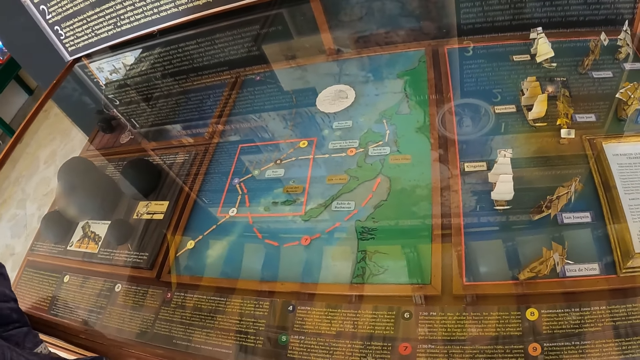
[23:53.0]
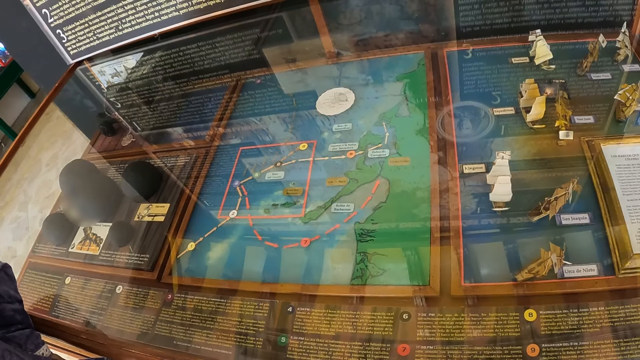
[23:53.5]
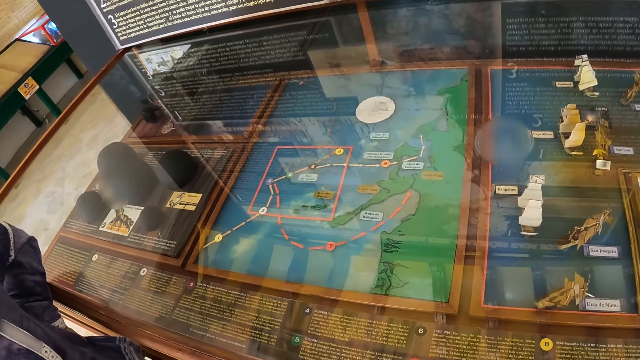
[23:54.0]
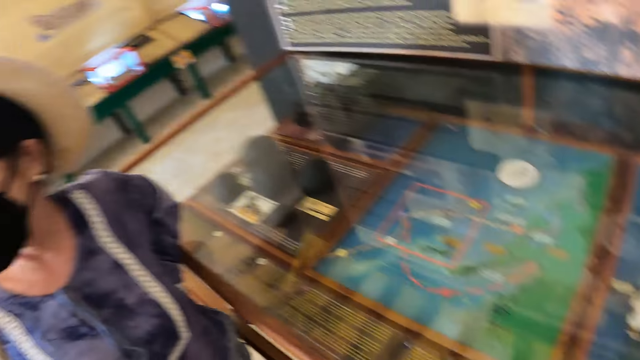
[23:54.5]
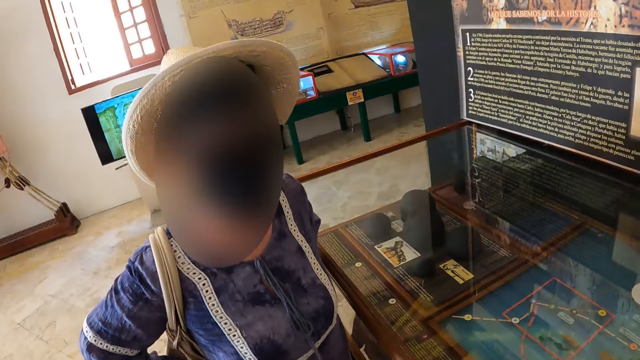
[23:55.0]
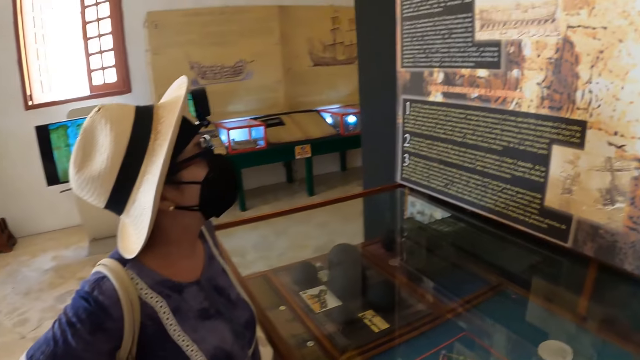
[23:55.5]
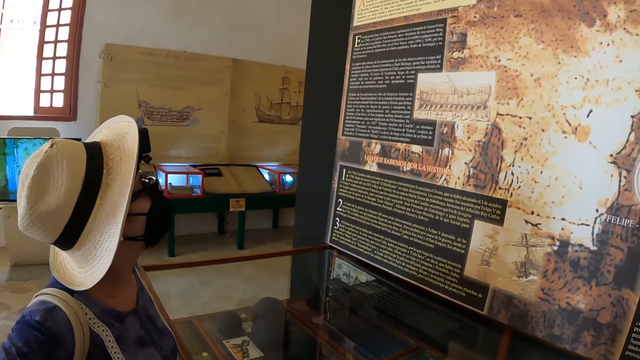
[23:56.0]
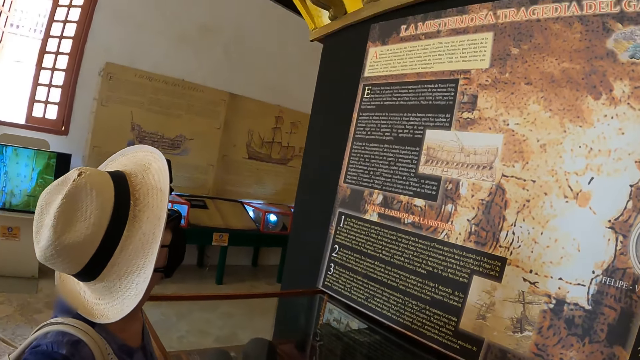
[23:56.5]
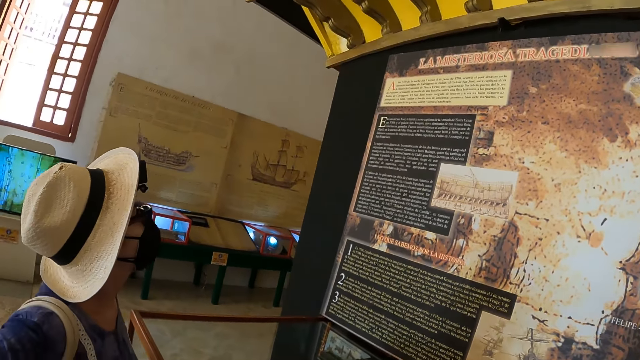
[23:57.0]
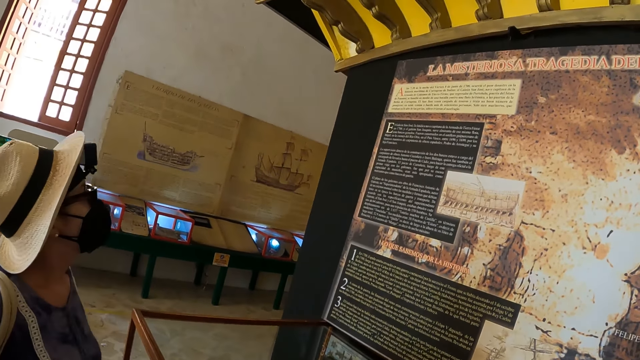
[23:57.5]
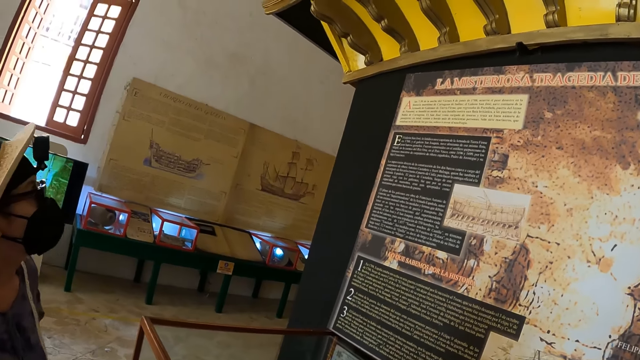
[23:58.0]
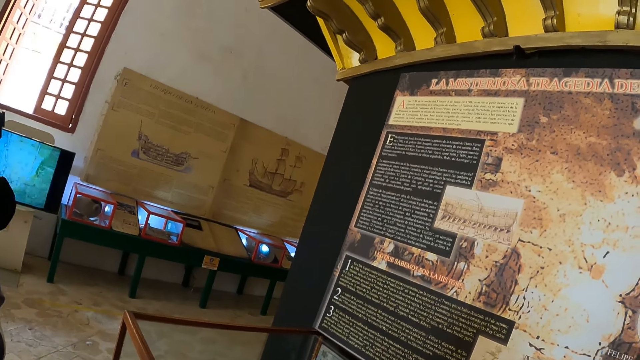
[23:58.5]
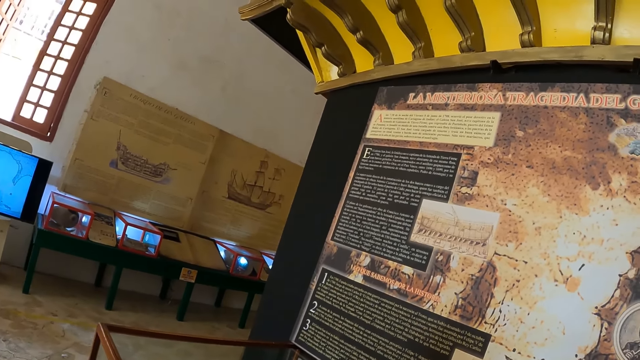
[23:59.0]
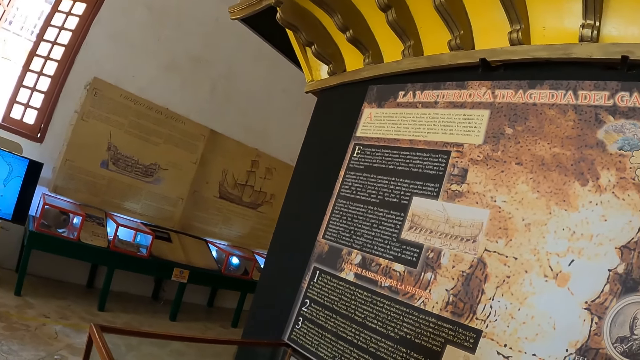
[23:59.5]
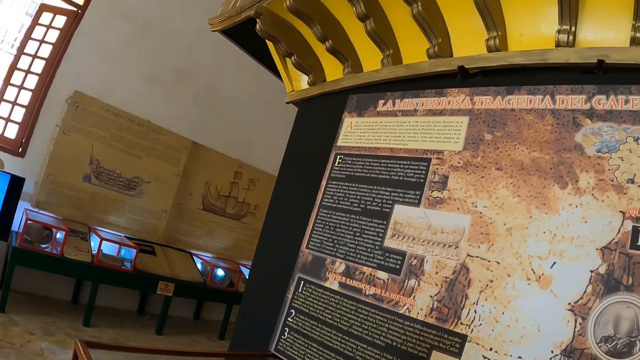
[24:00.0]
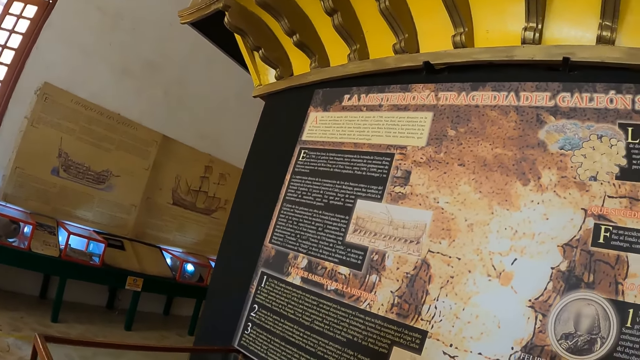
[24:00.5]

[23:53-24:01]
The camera wearer converses with a woman. They look around.

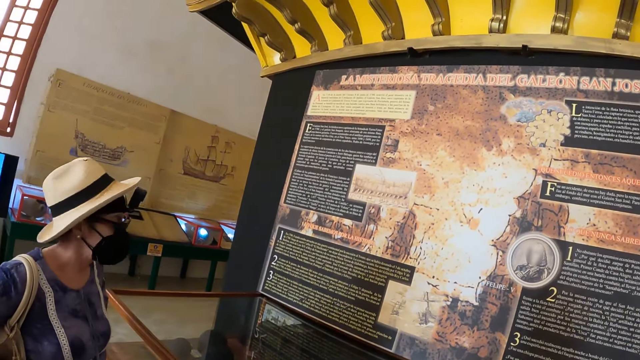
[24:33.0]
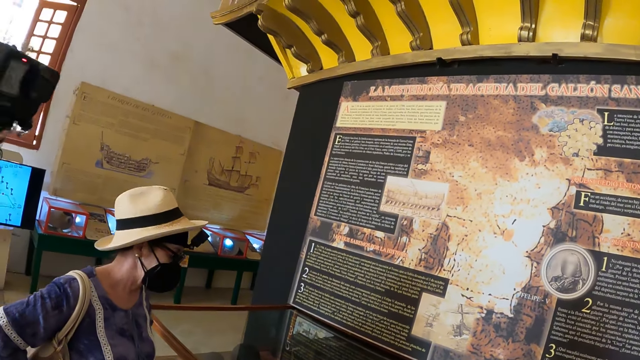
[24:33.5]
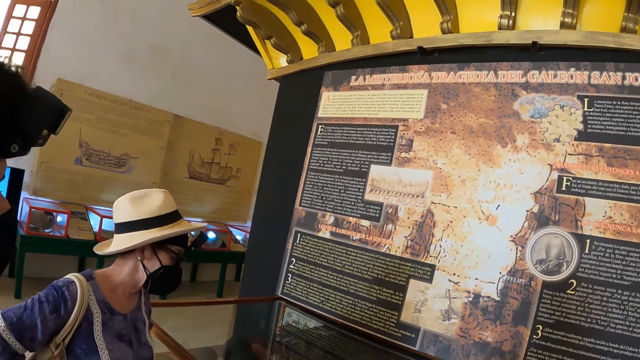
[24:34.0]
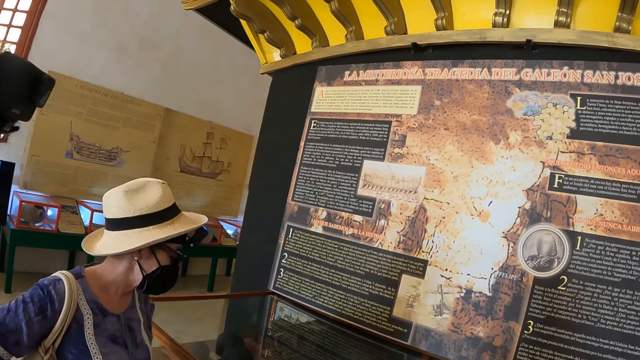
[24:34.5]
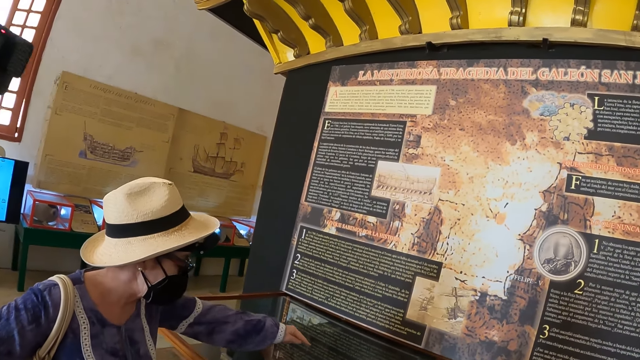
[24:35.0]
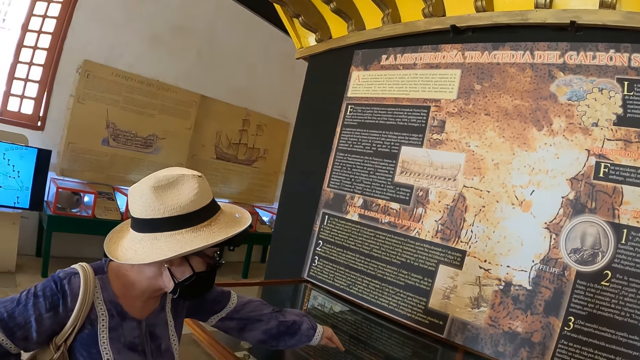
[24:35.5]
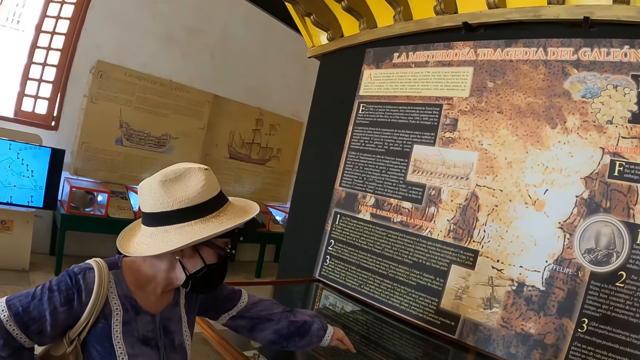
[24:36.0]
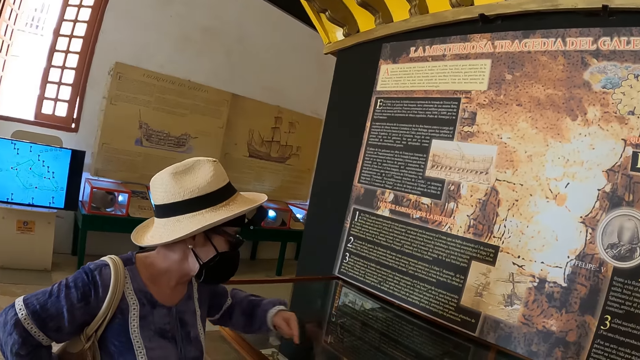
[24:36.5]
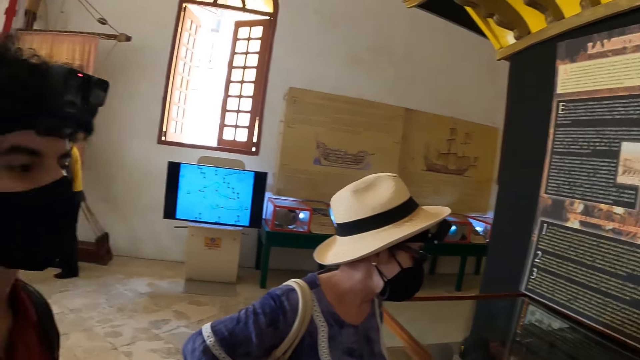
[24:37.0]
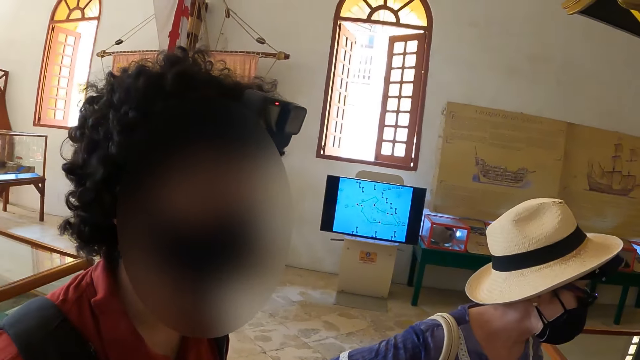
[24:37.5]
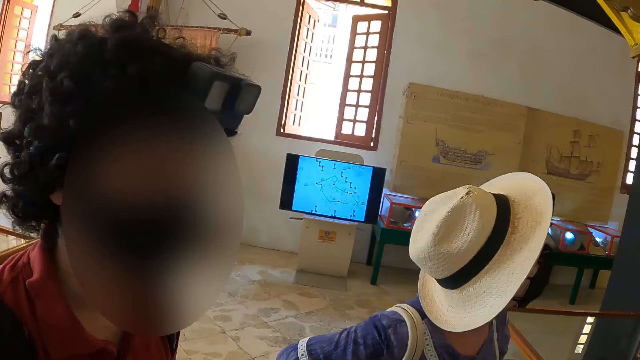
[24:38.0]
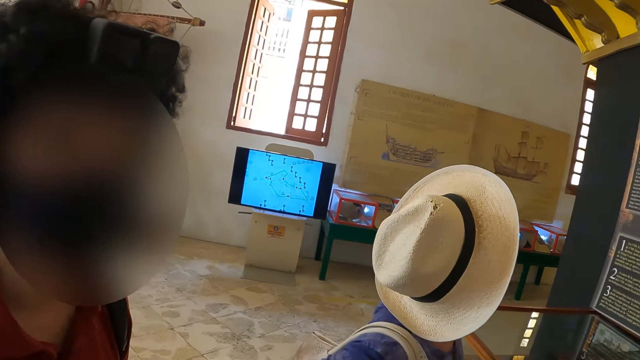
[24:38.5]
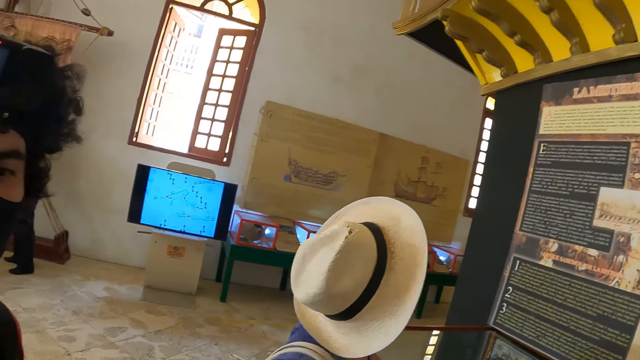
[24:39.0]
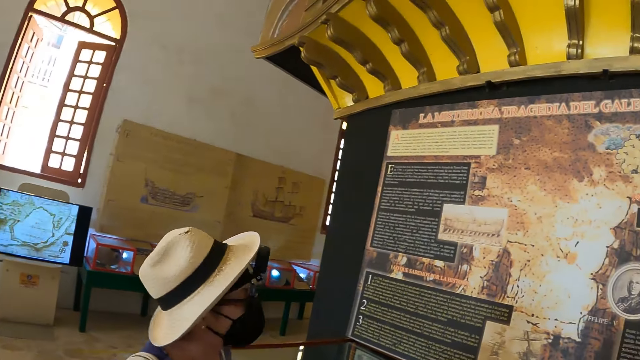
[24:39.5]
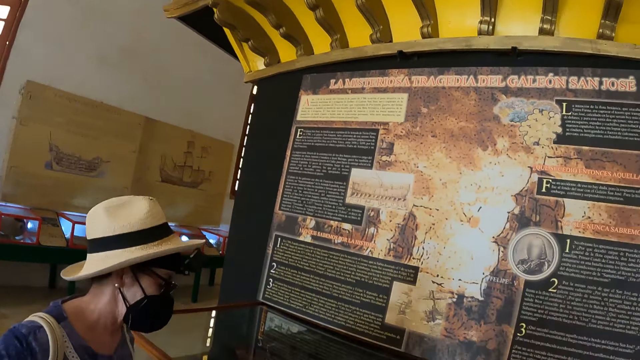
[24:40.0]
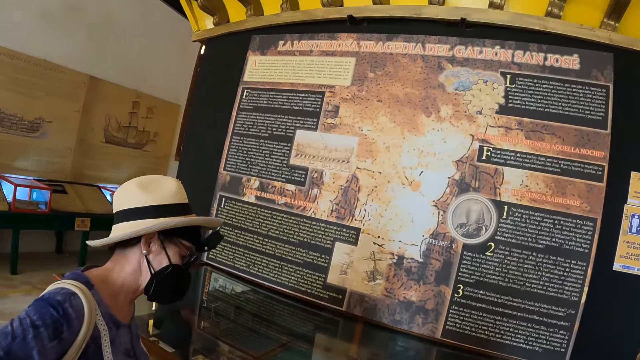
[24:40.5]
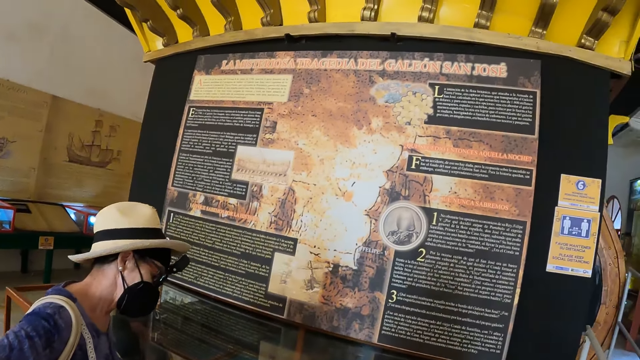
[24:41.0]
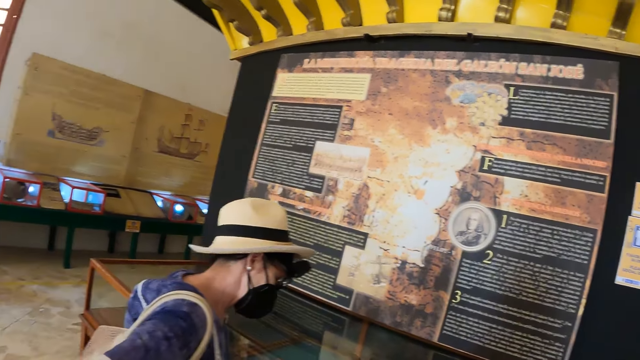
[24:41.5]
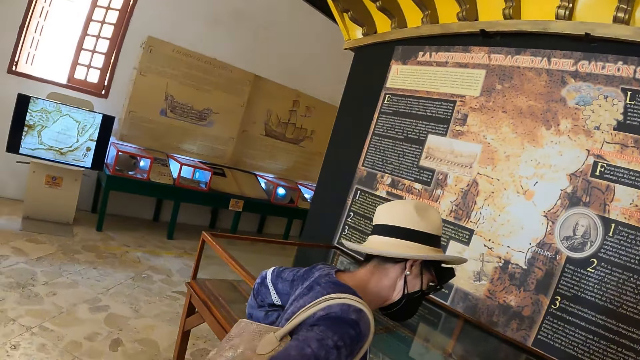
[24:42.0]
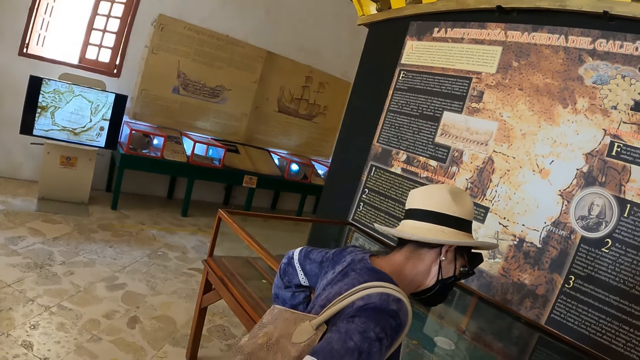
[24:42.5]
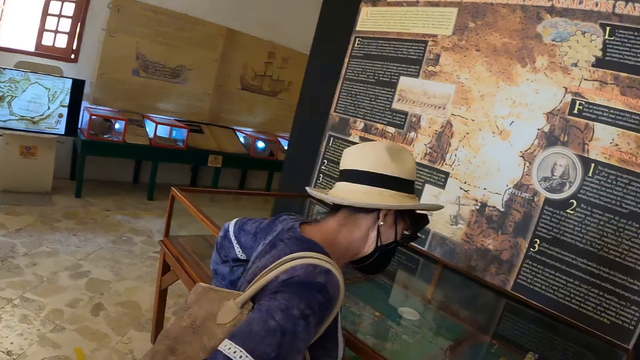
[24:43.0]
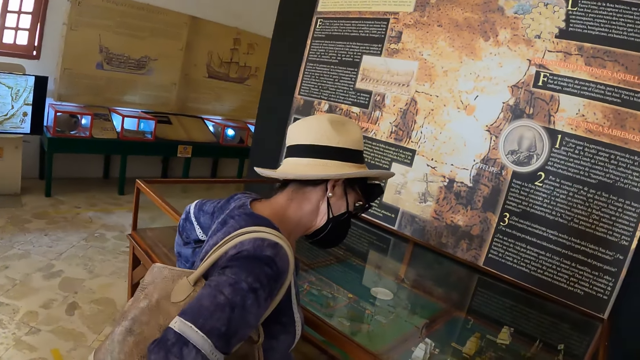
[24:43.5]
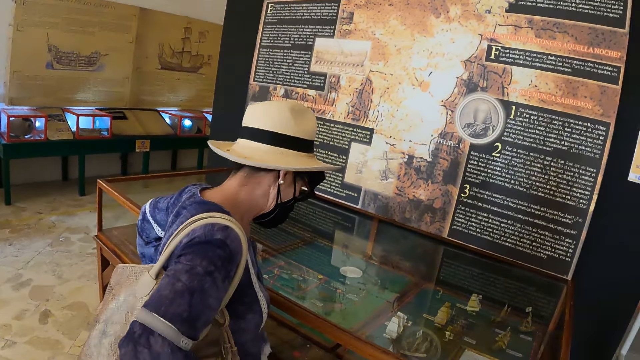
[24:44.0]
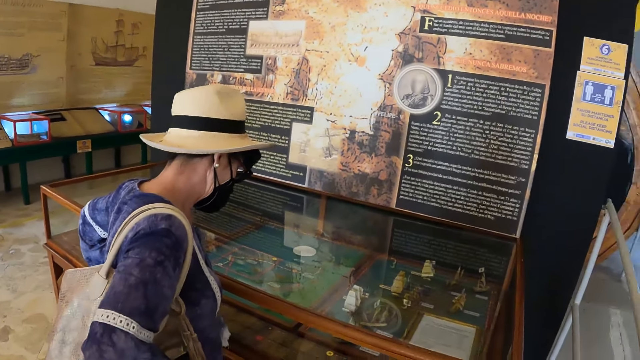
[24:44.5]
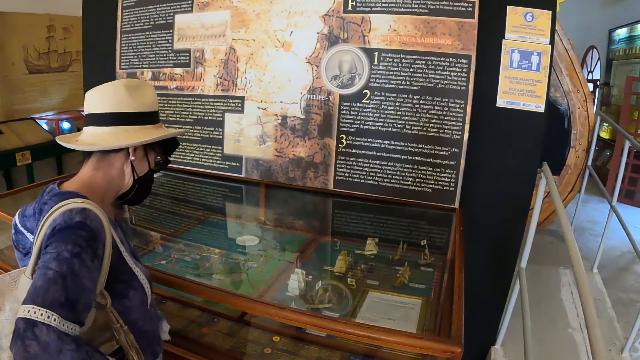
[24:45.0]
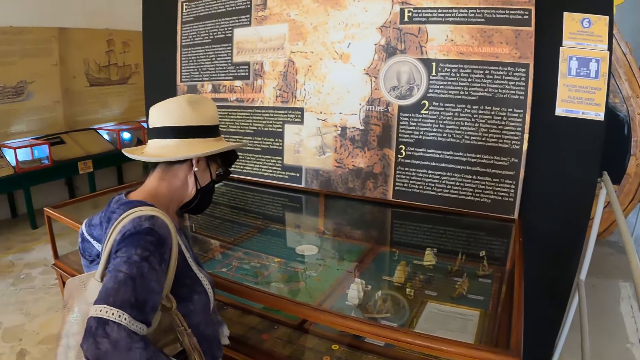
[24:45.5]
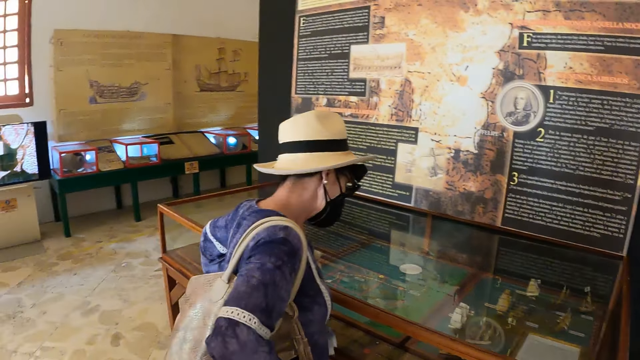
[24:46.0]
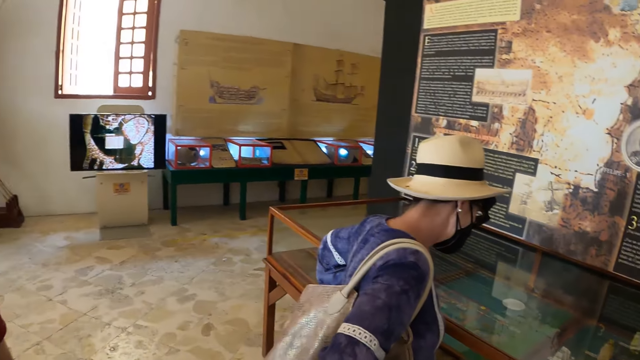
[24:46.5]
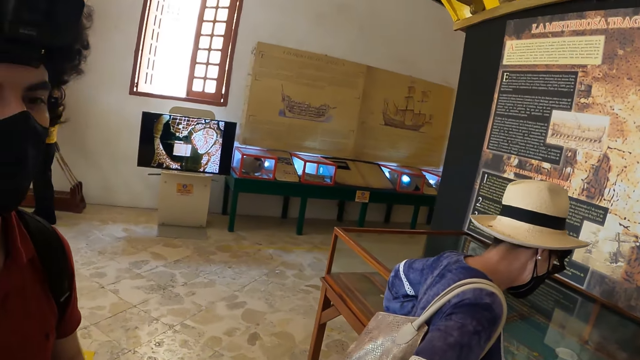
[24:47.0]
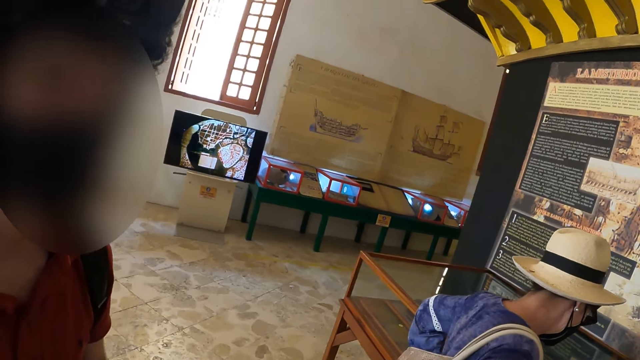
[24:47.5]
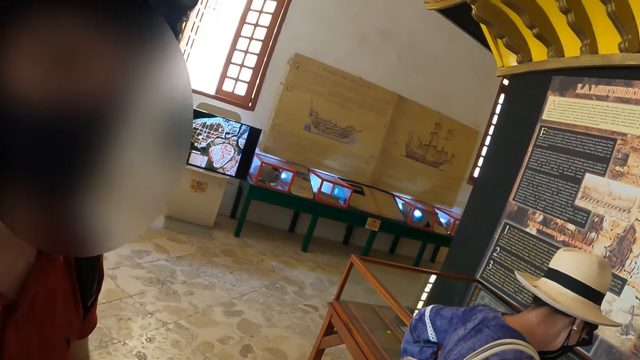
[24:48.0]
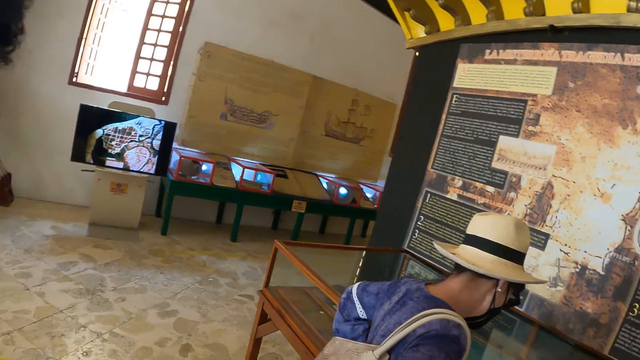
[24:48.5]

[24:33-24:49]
A woman points at something on the board. She puts the hand down. She lifts up the head on the board. She makes a step forward.
